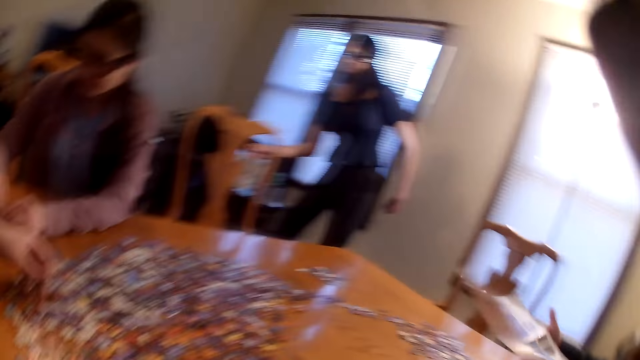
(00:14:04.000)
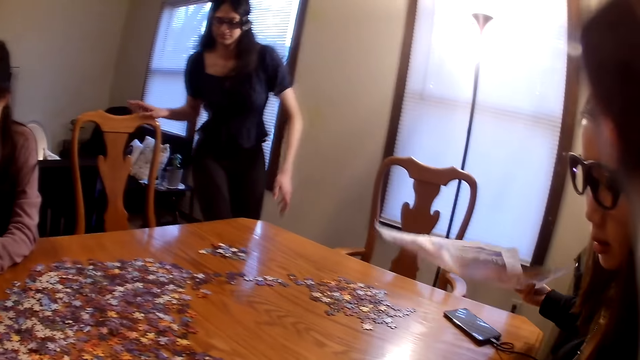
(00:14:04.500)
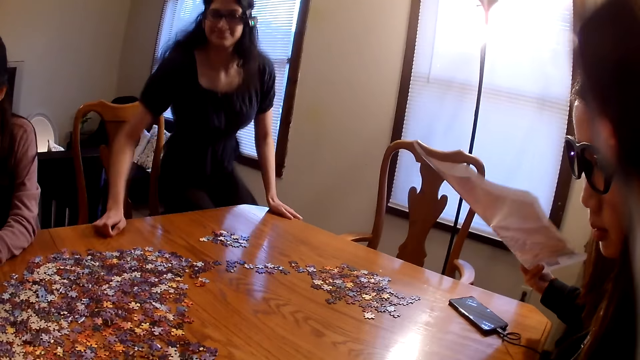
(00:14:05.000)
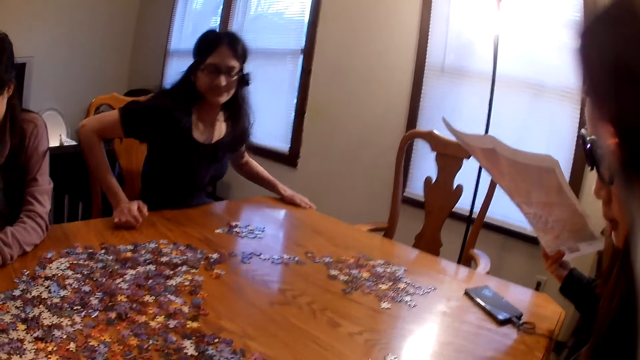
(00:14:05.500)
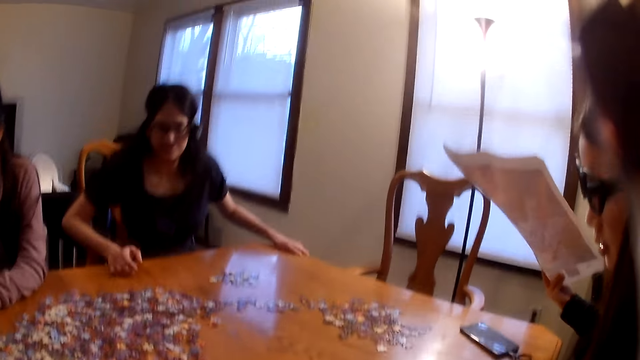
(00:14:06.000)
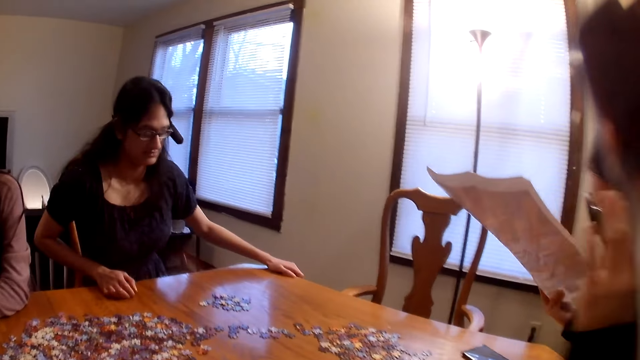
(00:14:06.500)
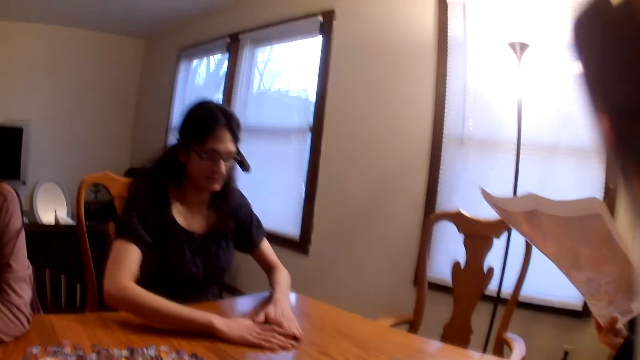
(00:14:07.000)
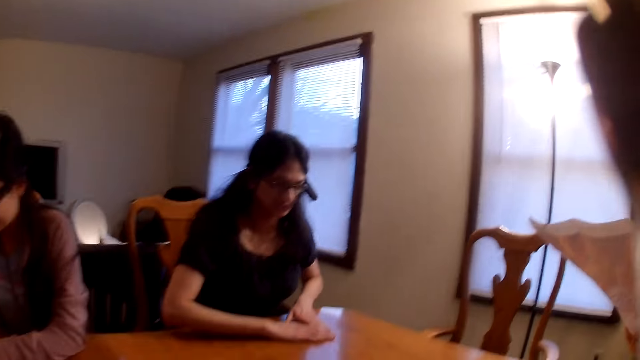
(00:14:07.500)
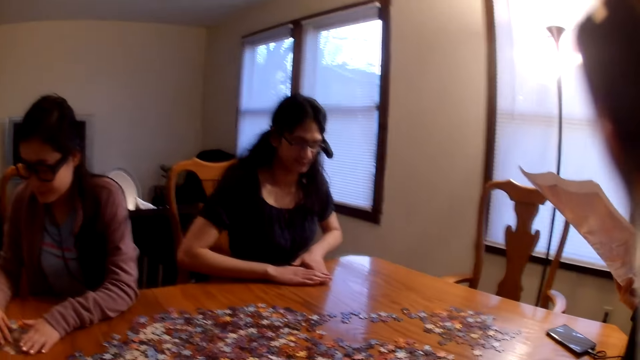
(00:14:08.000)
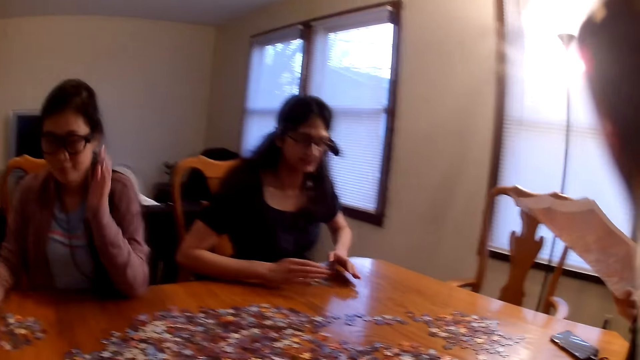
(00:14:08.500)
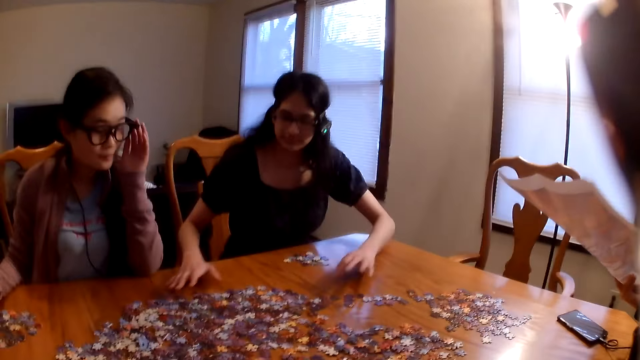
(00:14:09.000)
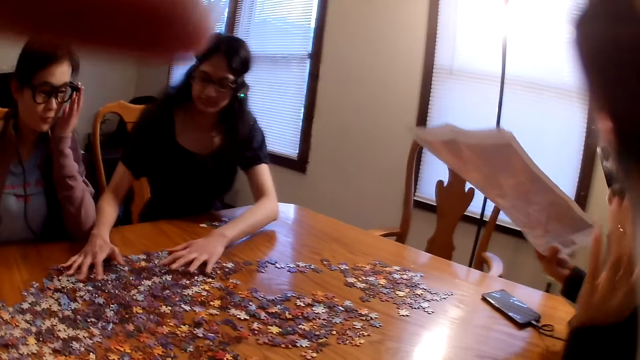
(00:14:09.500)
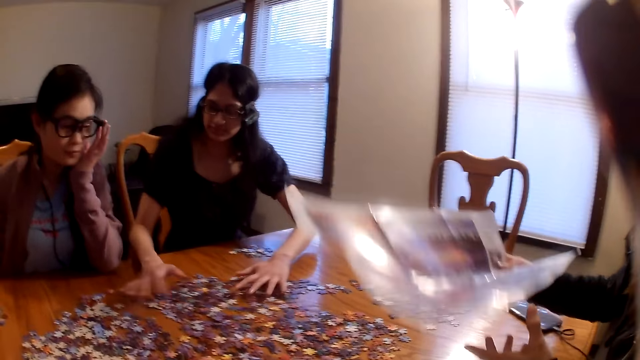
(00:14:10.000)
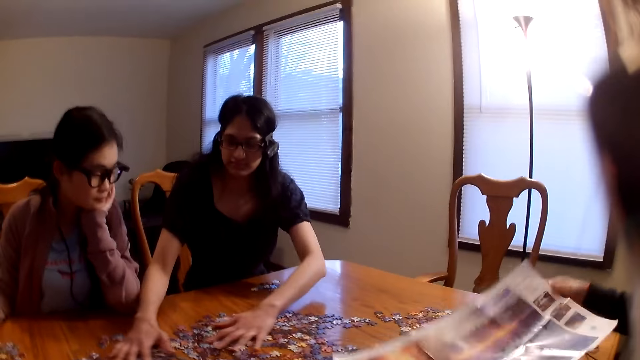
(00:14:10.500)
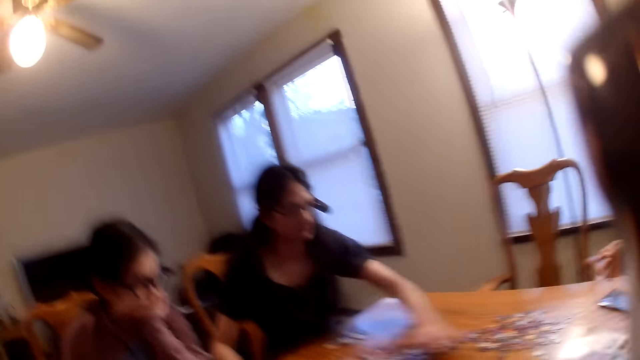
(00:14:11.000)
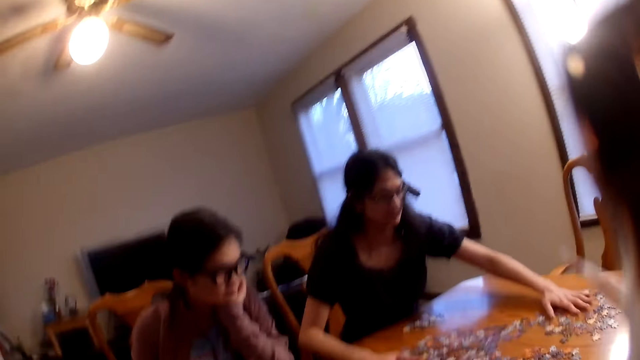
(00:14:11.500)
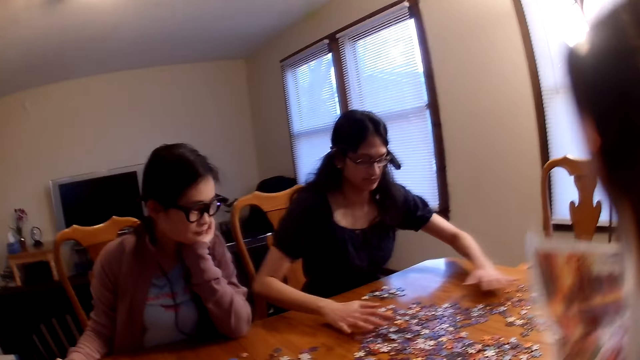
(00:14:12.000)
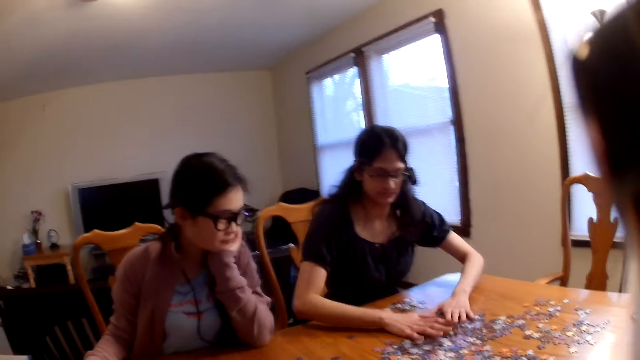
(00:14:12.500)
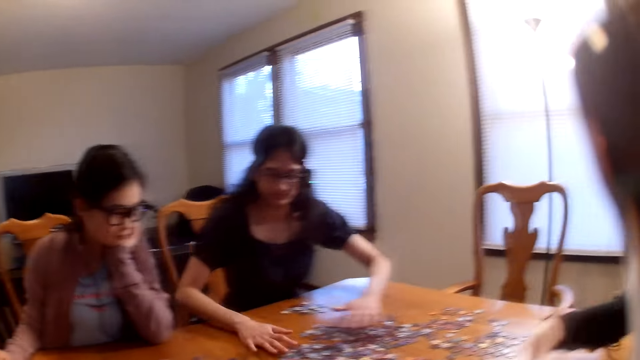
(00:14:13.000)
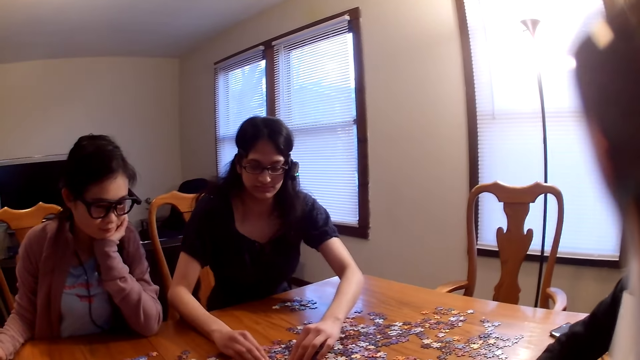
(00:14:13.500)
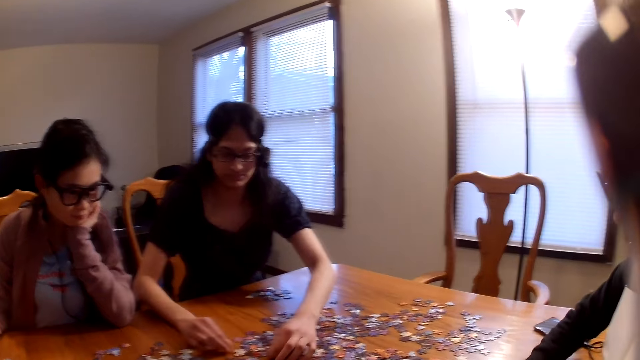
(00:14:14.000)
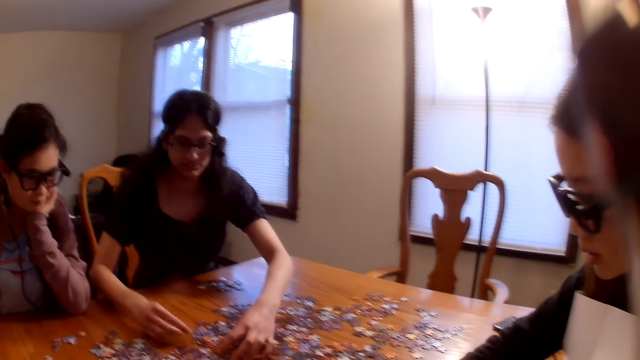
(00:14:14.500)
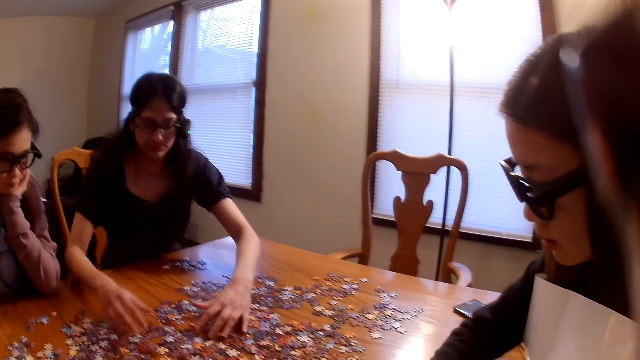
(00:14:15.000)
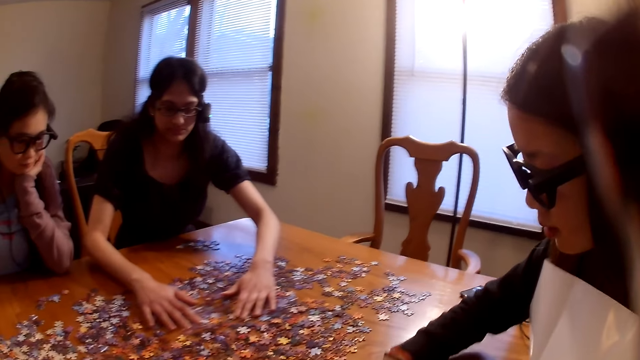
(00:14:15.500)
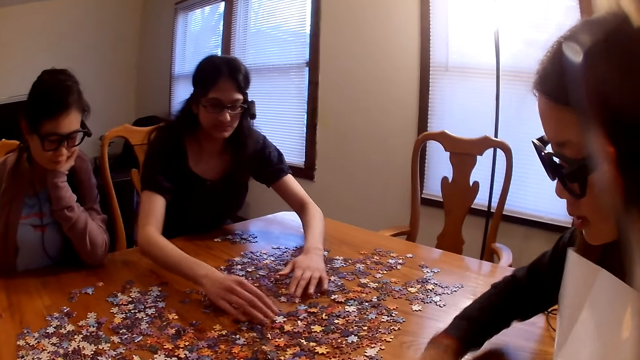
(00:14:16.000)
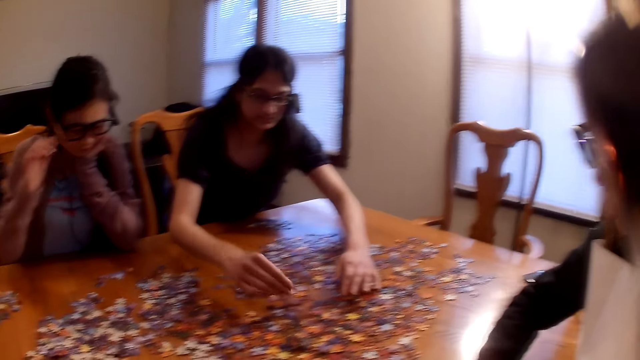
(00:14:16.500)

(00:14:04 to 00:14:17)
A woman holds the paper. Another woman moves the pieces on the table and spreads the pieces on the table.

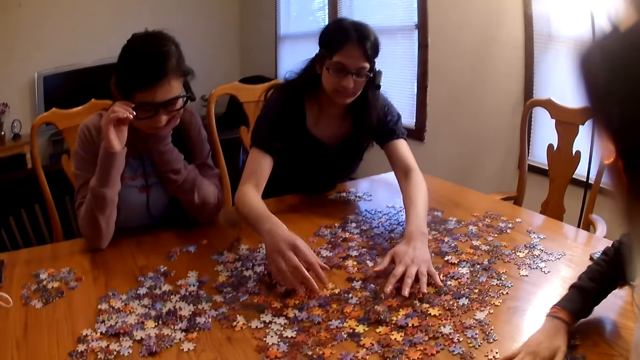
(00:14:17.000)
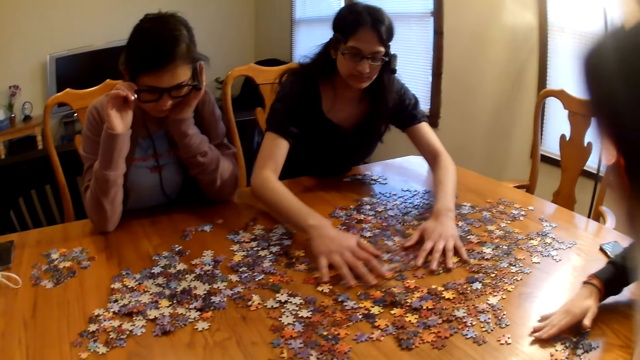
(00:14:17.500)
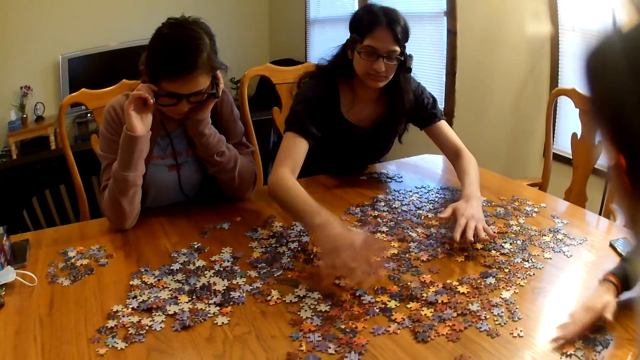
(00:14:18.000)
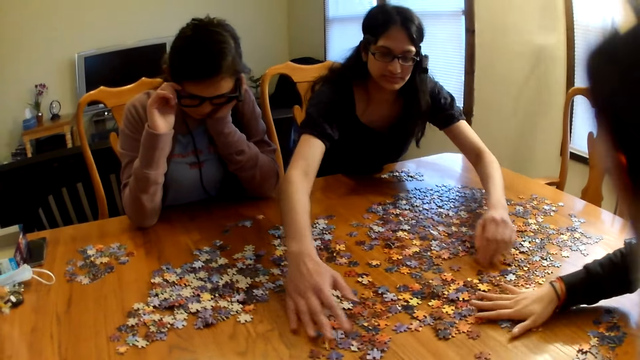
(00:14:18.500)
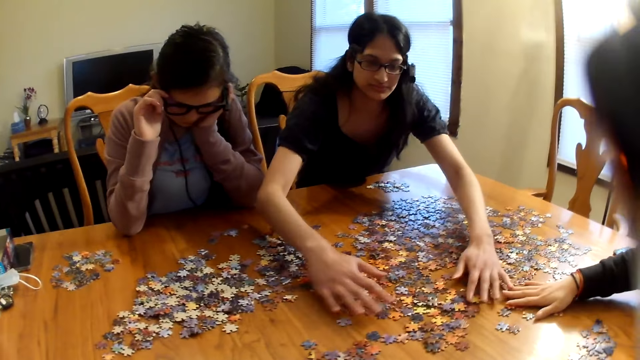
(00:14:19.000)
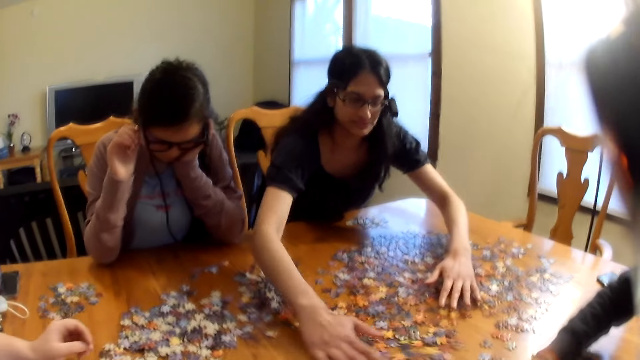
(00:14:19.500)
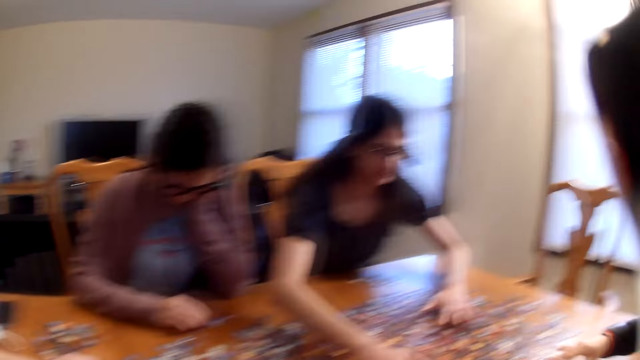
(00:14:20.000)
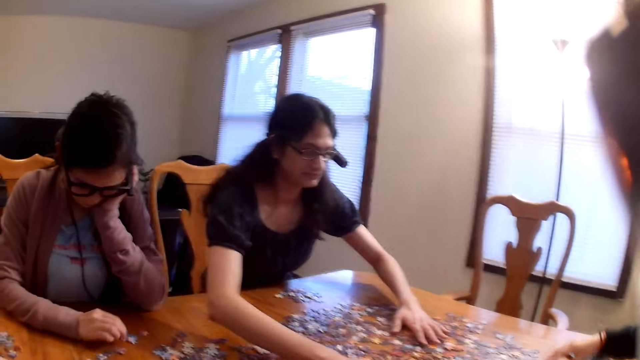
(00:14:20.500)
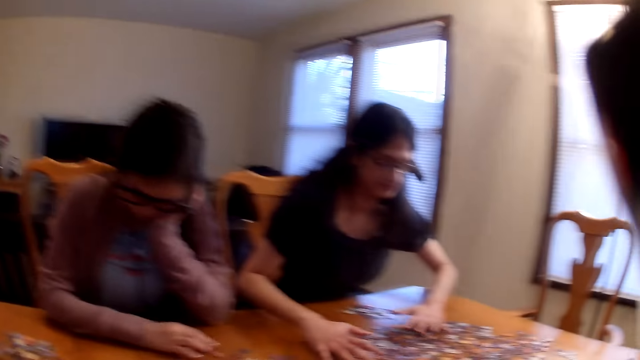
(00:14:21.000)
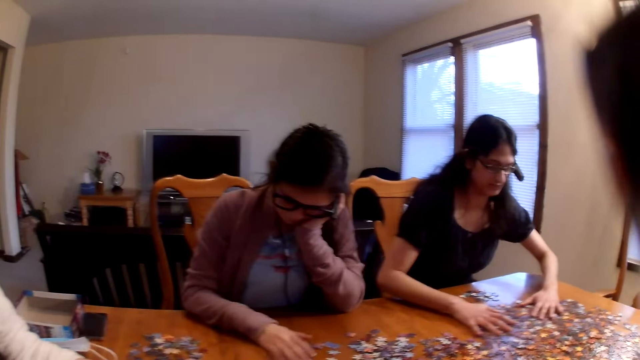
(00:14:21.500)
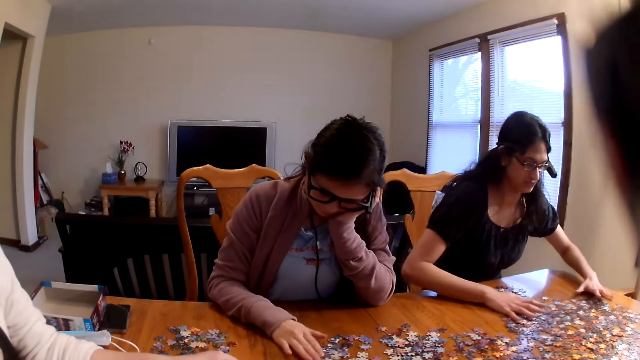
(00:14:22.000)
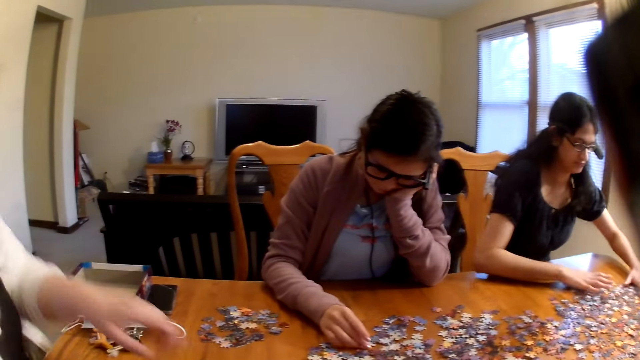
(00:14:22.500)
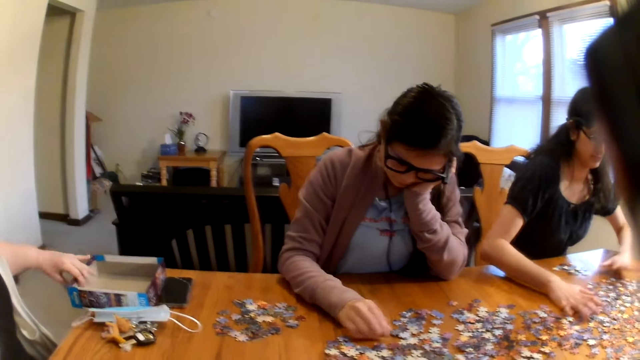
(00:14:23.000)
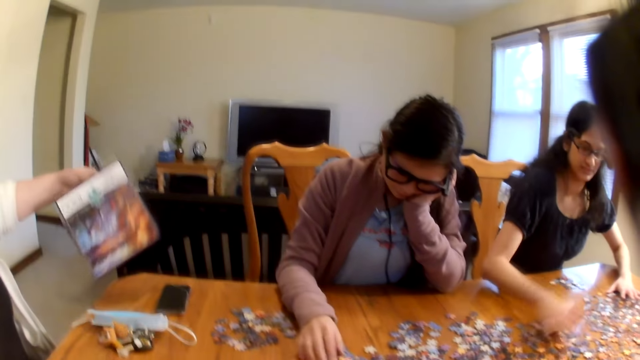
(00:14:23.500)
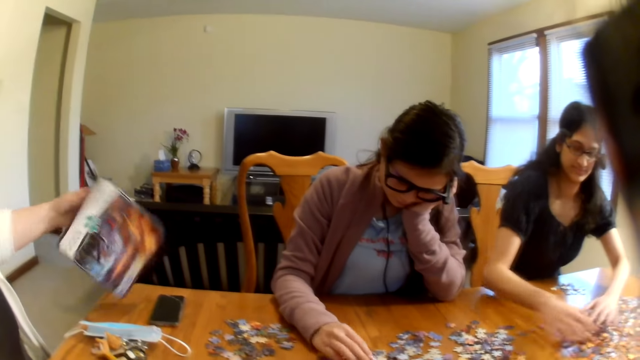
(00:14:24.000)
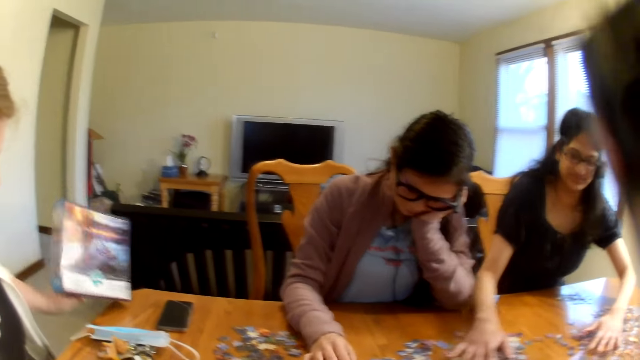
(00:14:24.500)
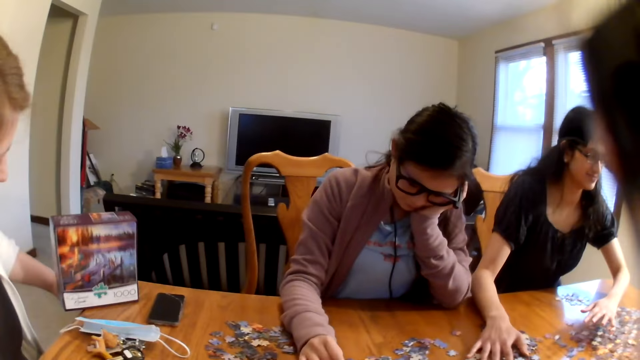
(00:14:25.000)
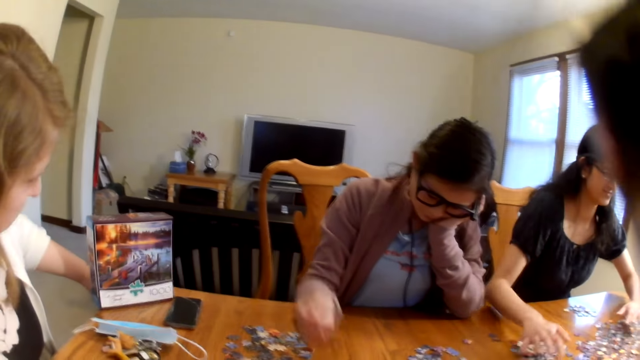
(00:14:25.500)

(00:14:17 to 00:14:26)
A woman moves the pieces on the table. Another woman moves the pieces on the table. A third woman touches the box.
